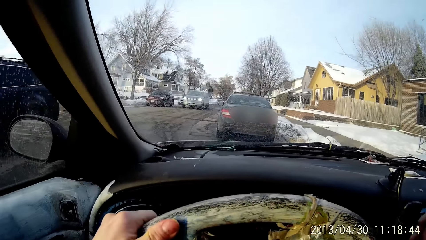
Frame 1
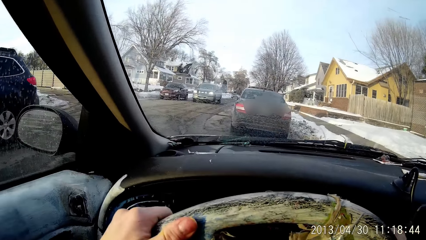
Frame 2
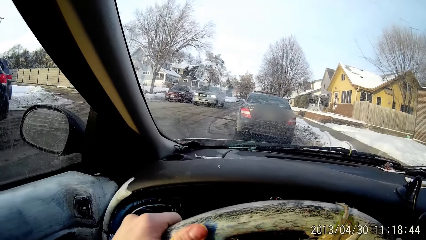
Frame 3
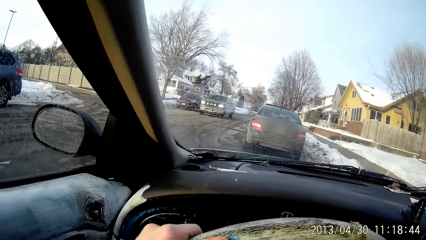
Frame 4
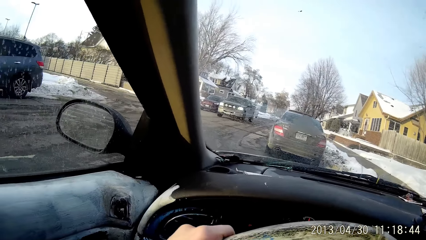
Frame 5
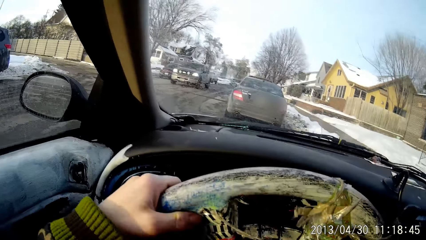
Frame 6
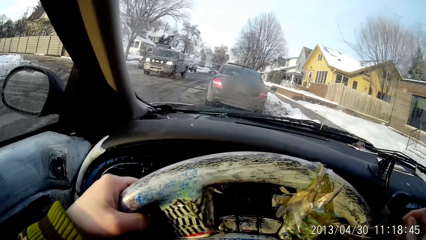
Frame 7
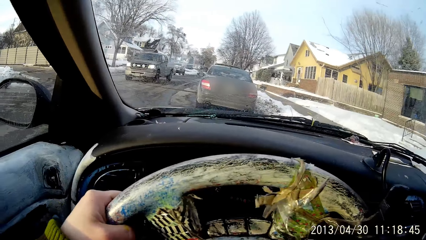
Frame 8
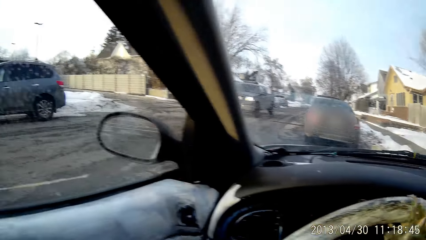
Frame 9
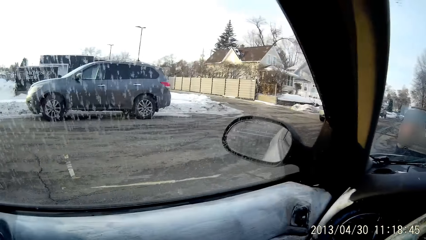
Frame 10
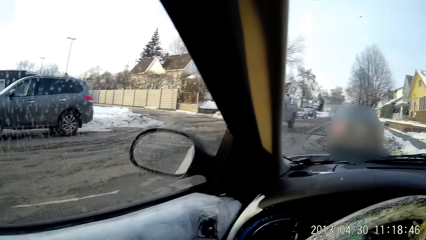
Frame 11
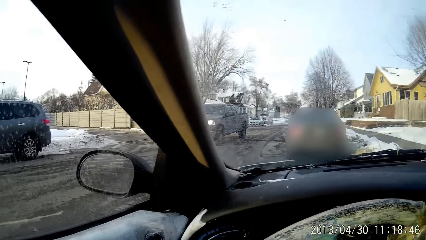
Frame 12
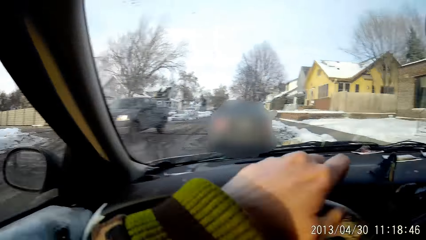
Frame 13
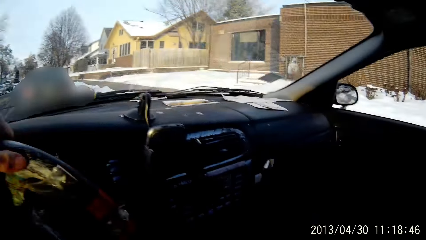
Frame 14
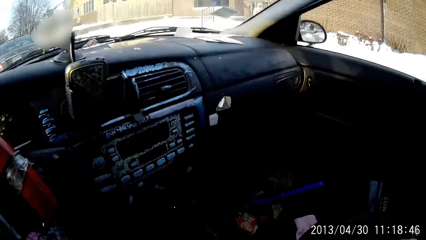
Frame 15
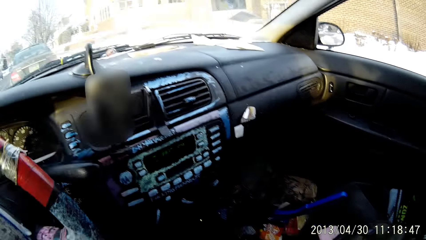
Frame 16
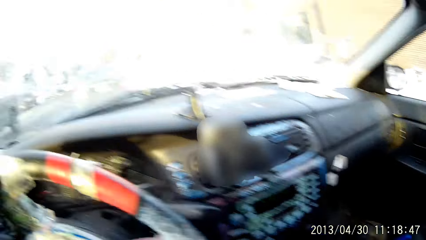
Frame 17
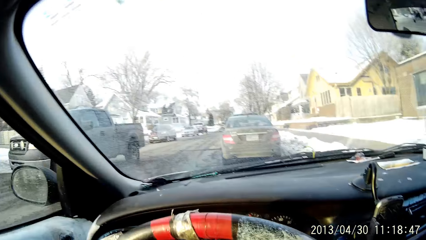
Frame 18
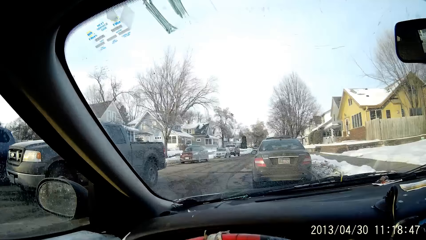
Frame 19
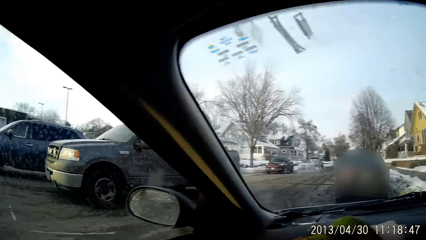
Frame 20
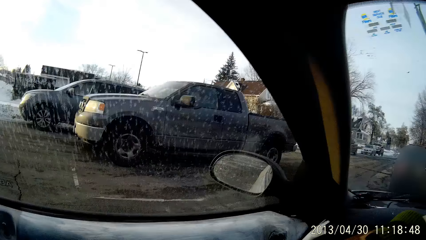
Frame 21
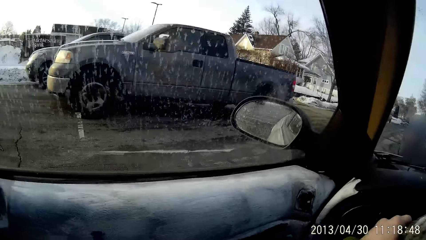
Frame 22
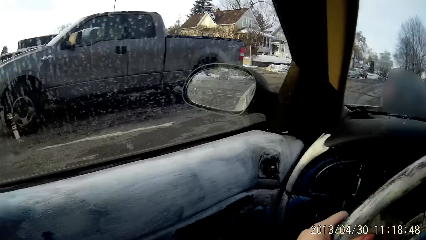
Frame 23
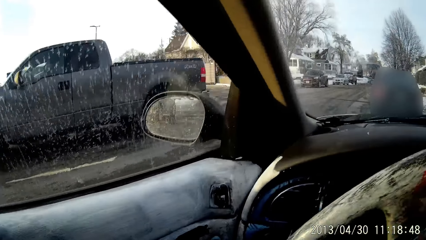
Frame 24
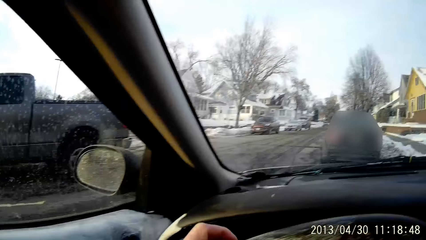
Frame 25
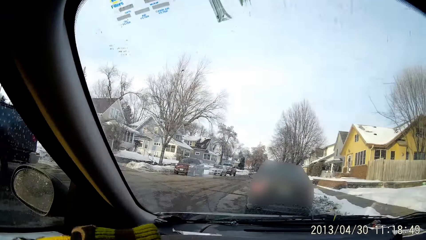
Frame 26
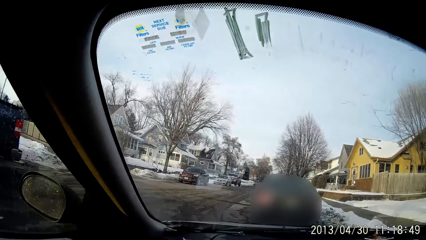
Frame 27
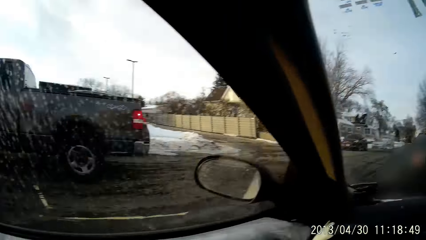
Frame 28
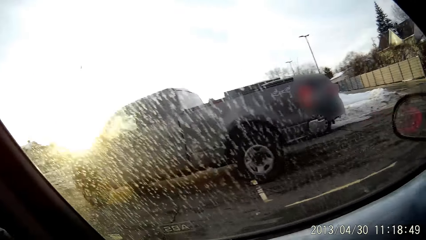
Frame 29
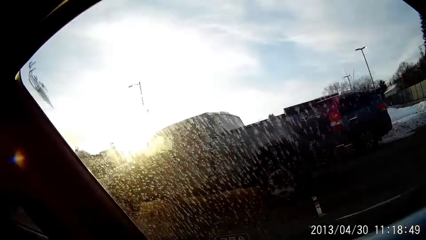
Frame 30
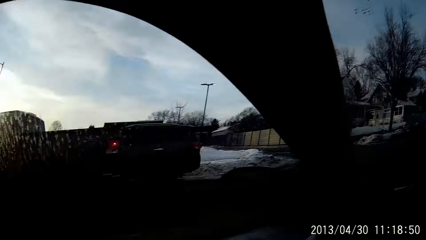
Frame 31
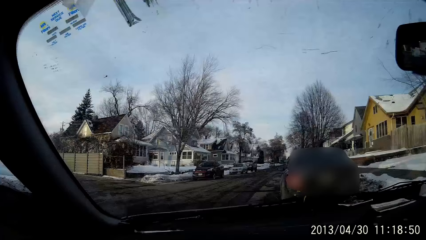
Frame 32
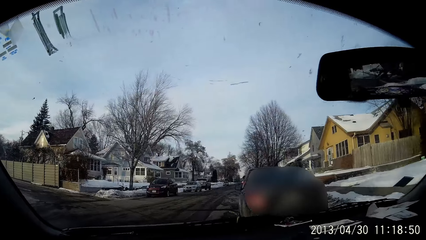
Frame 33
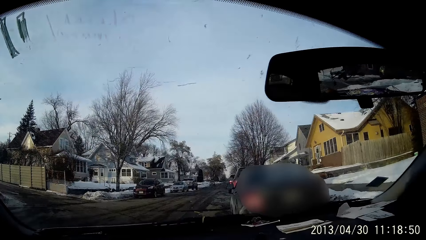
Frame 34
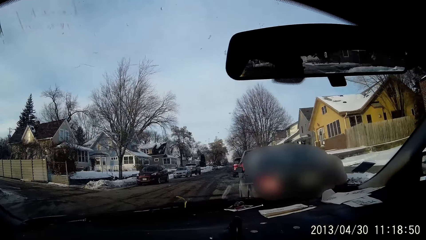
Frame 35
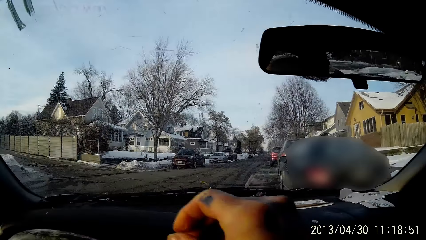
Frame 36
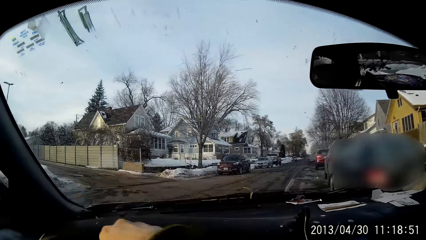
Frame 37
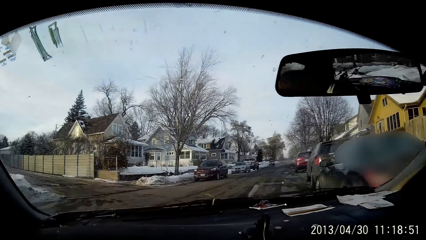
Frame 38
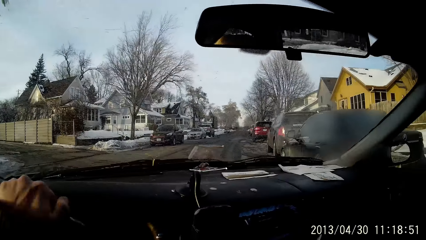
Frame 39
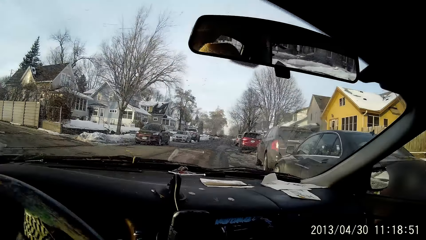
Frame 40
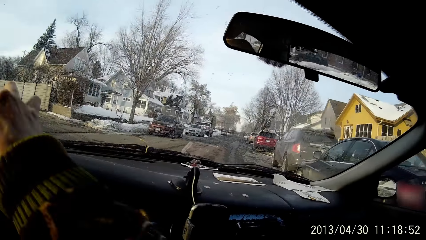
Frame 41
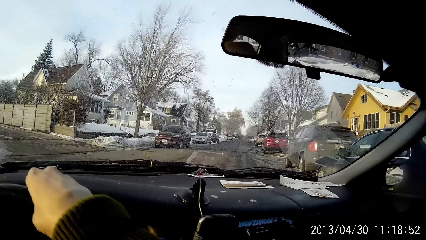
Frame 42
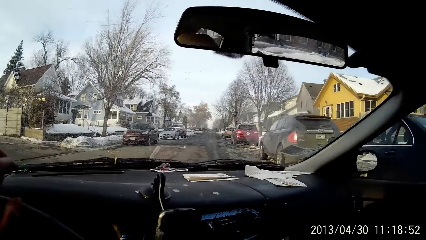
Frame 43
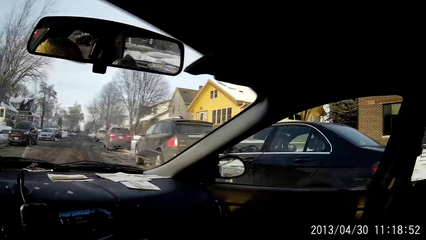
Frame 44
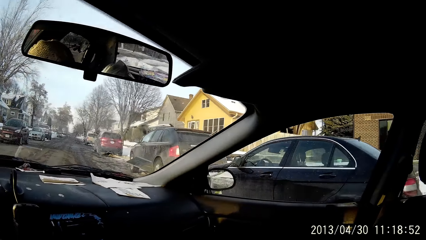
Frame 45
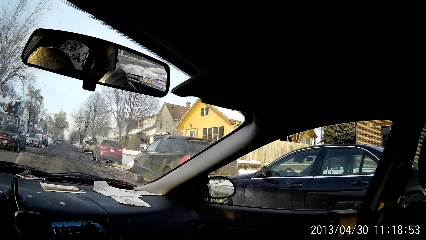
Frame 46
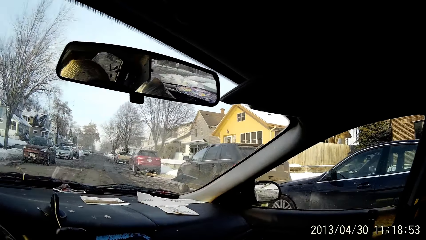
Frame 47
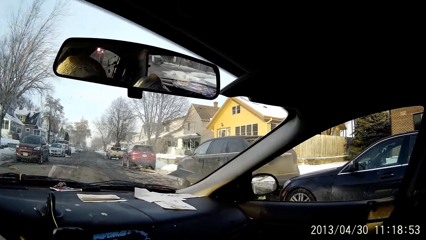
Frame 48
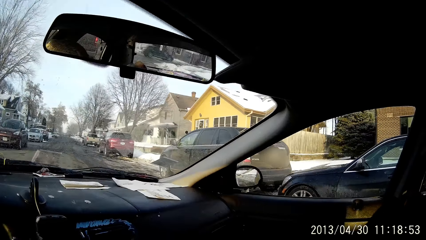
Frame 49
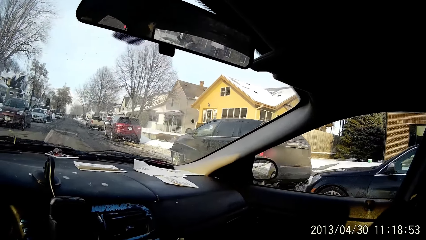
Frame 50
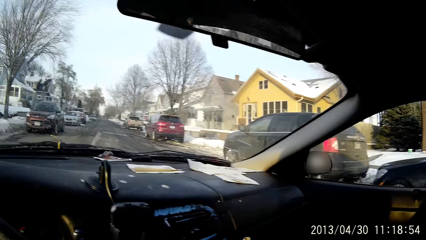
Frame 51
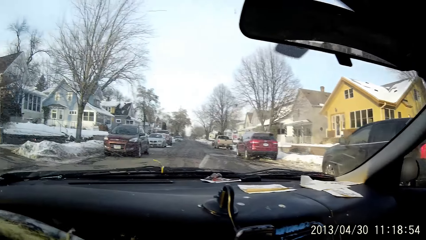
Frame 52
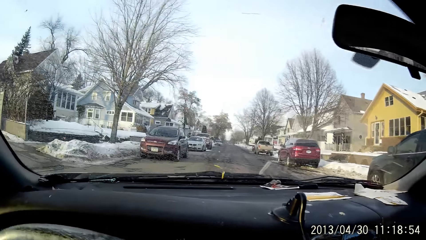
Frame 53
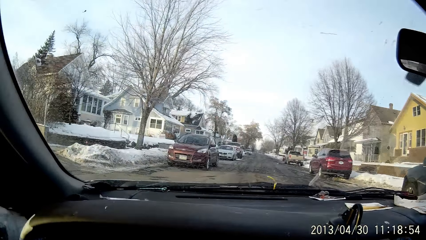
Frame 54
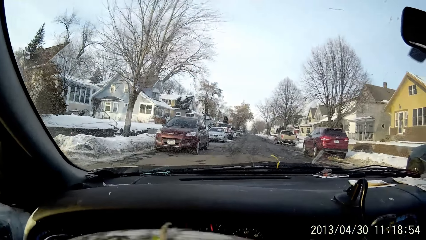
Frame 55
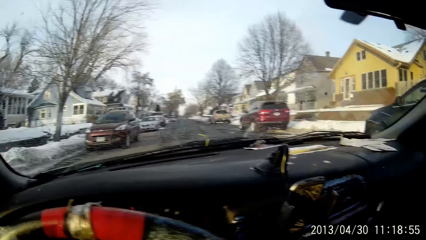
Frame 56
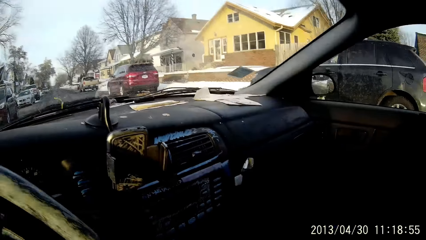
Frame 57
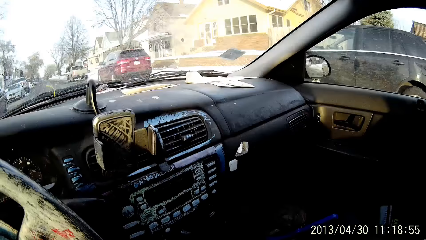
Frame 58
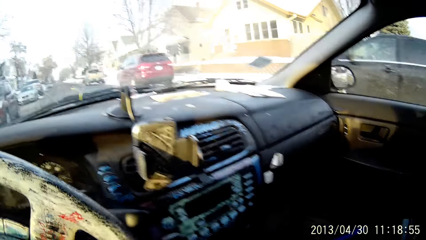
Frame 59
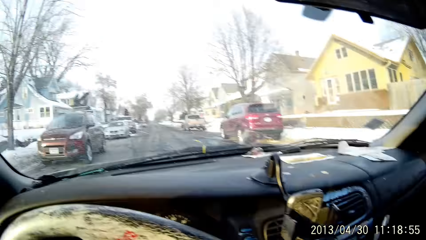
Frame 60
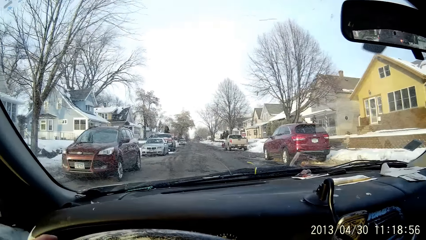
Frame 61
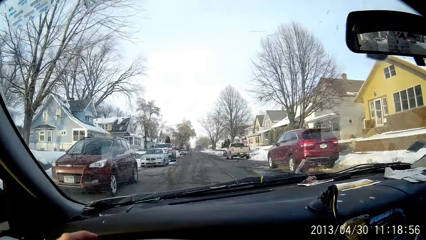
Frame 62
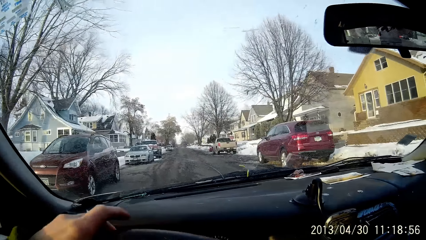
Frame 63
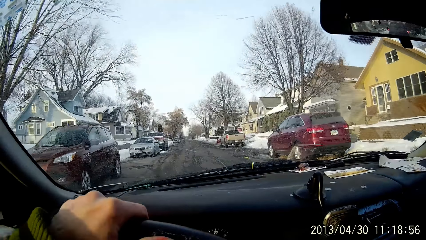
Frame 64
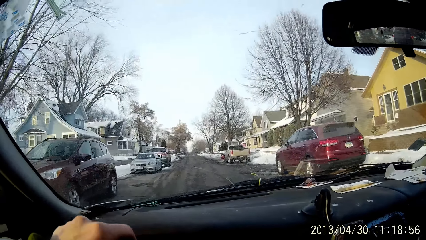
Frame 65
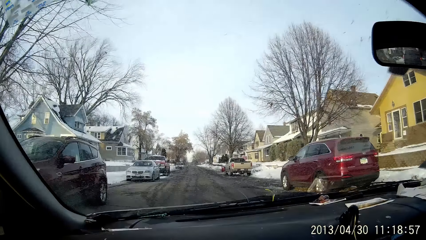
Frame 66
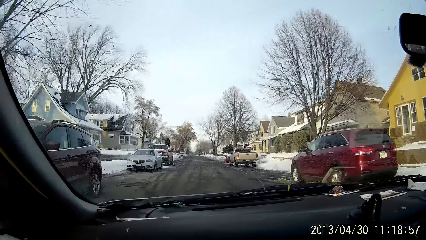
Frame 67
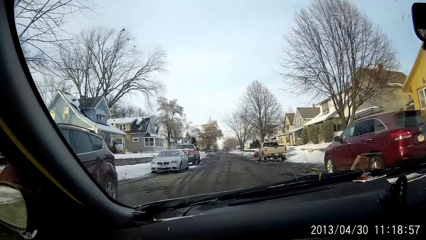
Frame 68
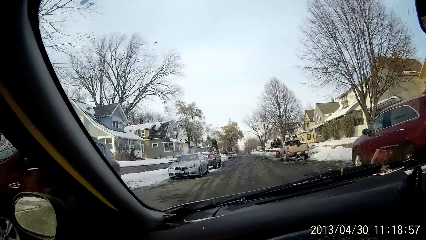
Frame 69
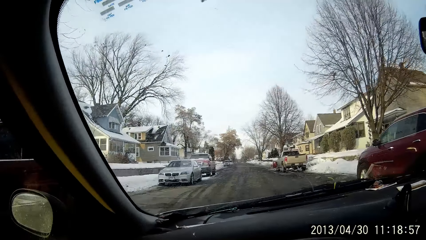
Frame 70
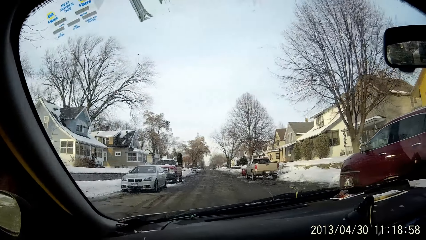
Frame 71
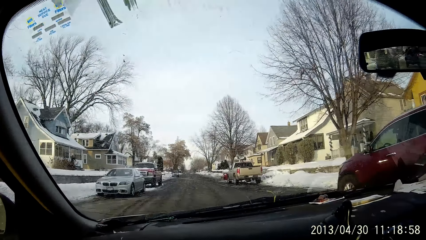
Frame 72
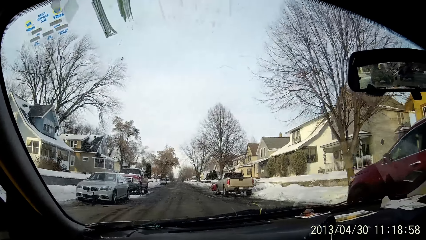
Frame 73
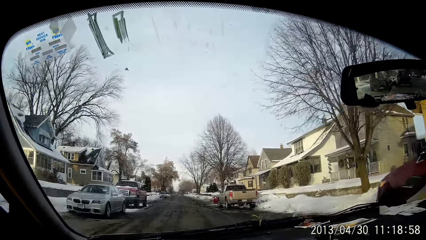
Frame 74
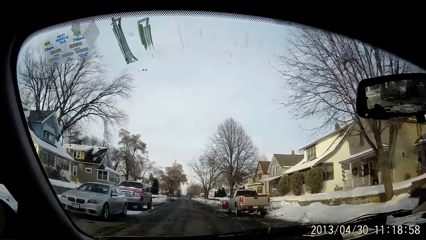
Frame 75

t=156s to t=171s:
The camera wearer drives the car on a tarred road.
